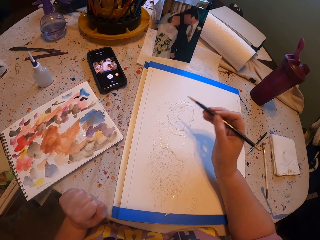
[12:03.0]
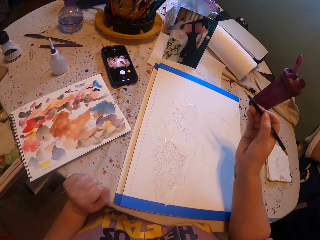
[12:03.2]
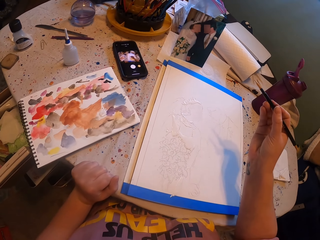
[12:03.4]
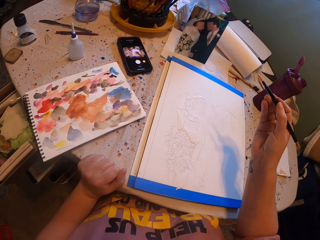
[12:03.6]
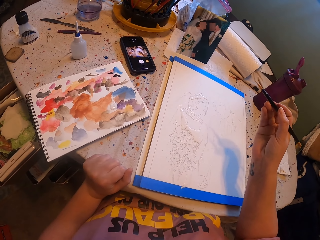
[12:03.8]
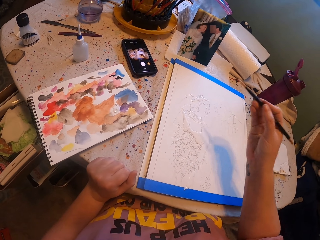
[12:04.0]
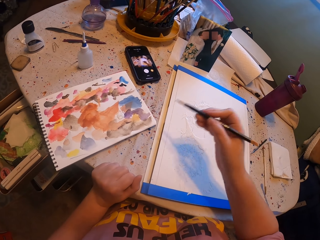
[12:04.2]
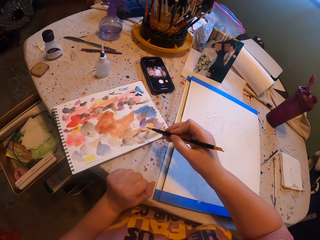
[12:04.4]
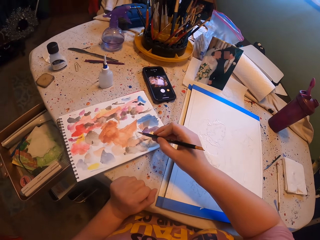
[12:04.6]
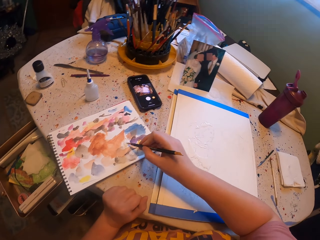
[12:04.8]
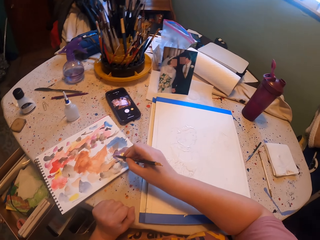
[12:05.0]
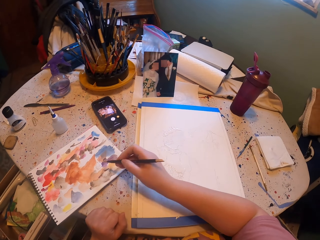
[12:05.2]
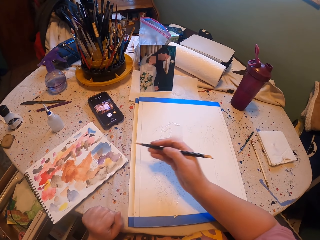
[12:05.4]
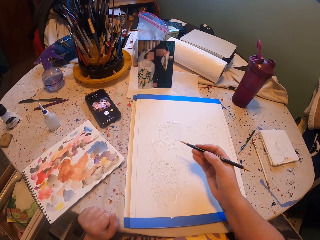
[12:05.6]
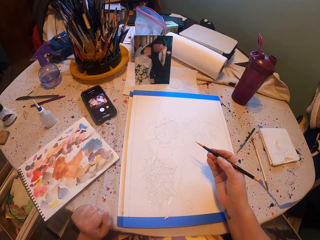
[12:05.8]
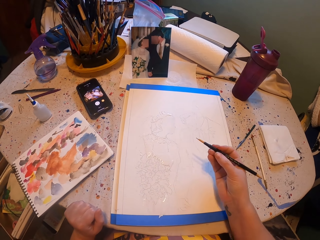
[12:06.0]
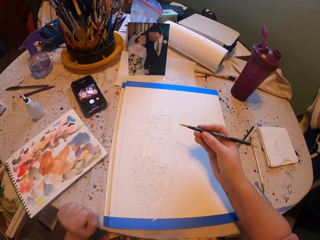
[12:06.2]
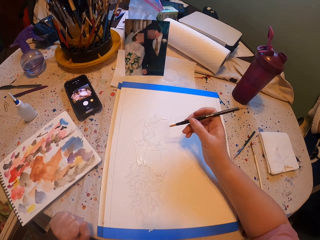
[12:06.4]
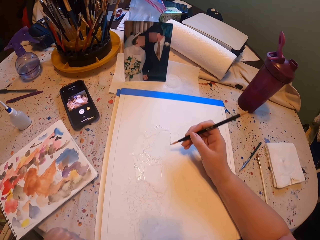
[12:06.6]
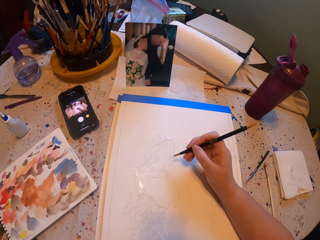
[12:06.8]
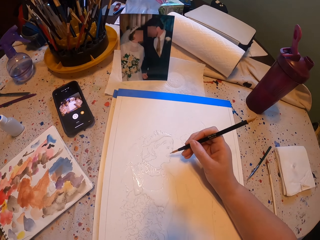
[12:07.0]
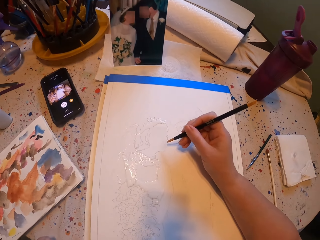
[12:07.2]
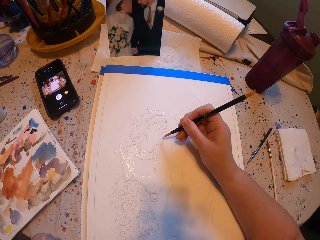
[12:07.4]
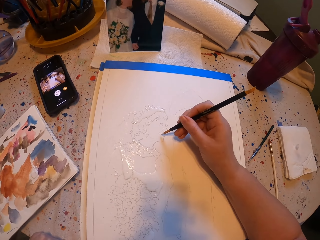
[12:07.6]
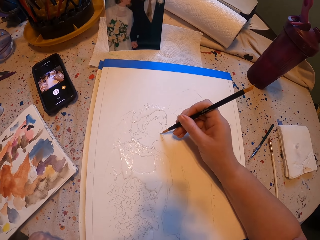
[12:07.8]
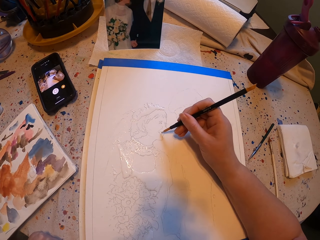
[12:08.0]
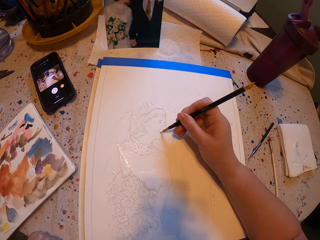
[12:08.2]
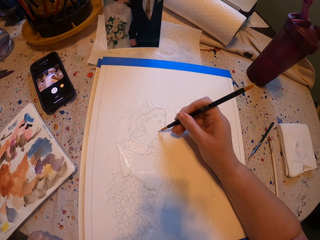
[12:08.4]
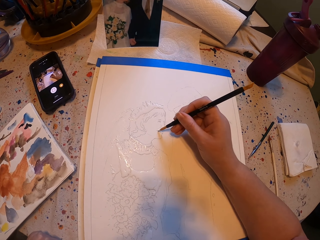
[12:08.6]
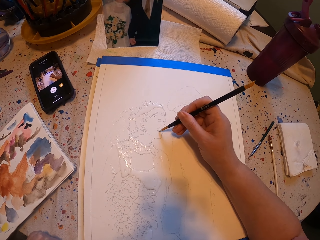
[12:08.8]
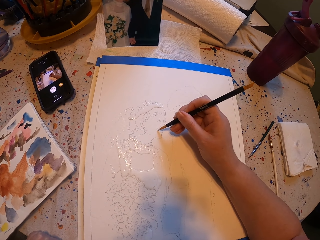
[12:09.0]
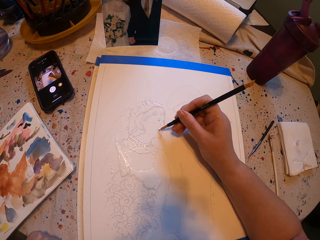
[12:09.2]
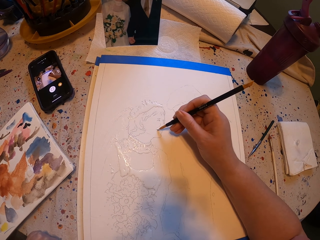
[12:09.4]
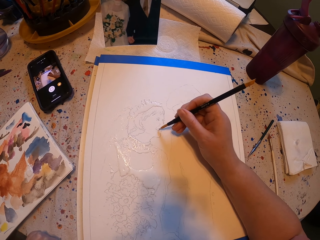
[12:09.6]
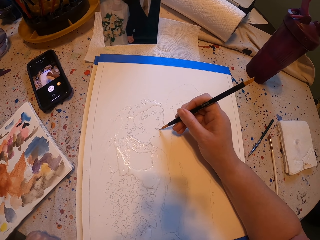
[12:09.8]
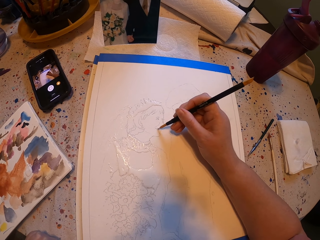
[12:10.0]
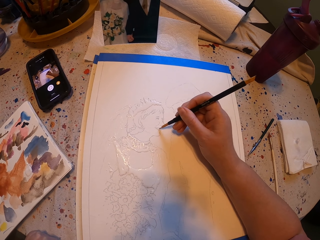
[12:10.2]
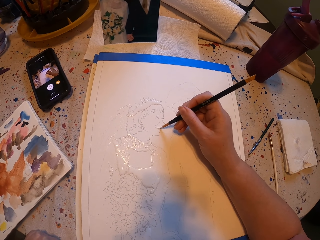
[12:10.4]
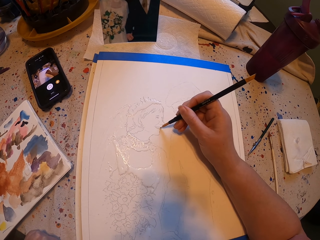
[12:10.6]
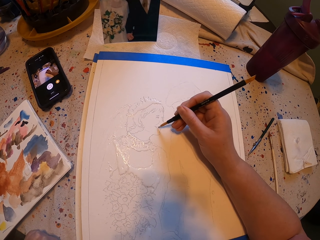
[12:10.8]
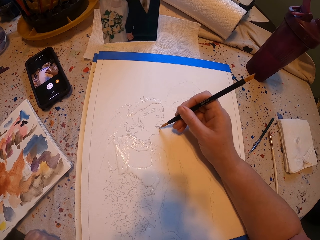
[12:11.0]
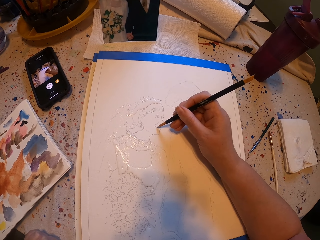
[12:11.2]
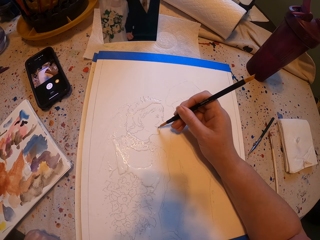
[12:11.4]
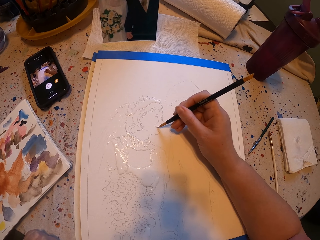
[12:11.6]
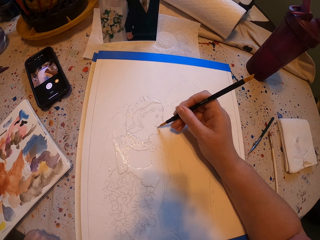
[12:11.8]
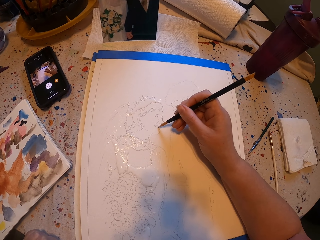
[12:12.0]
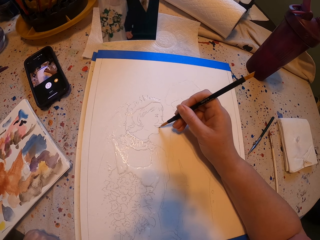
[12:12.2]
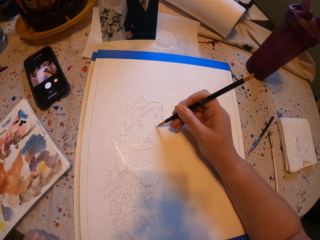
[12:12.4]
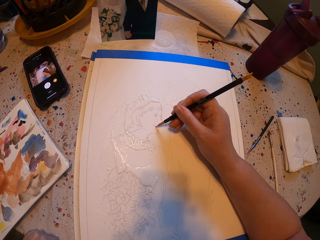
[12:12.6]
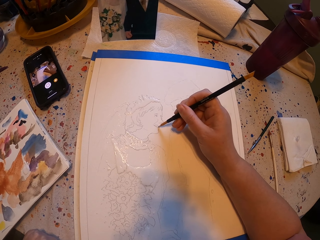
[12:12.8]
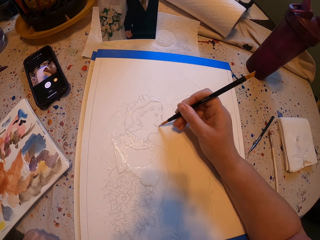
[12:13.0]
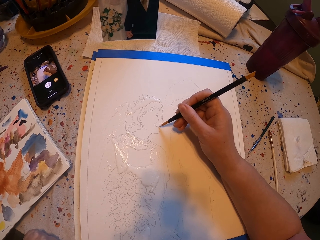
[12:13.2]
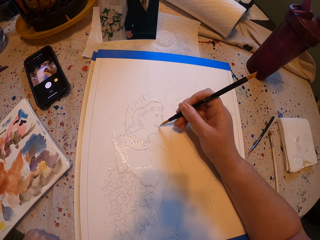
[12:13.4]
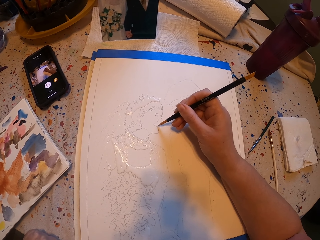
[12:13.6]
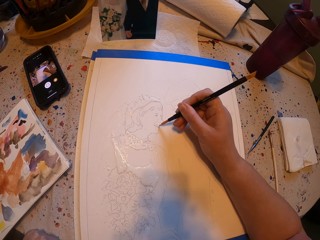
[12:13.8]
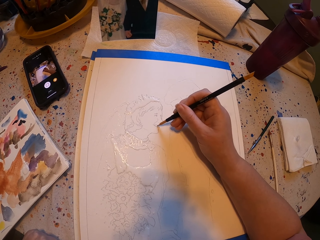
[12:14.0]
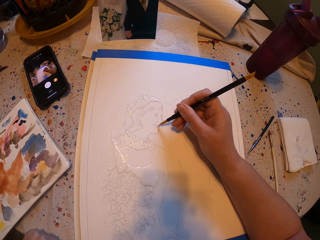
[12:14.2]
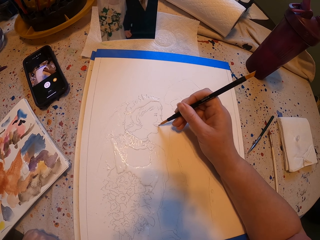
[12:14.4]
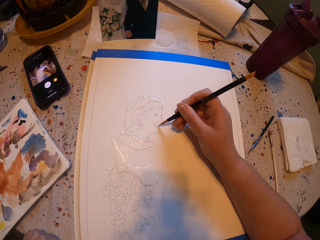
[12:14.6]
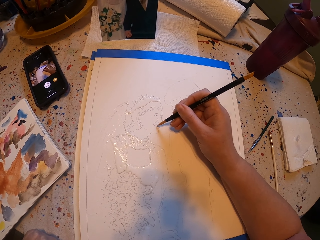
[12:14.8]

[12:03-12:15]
The camera wearer rubs the pen brush on the ink paper. They put paint on the paint brush. They paint a picture with the pen brush.

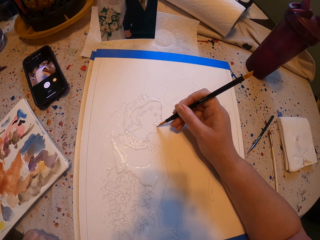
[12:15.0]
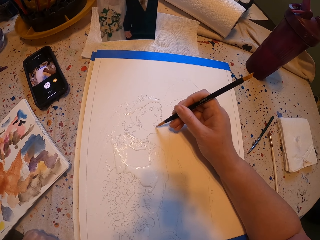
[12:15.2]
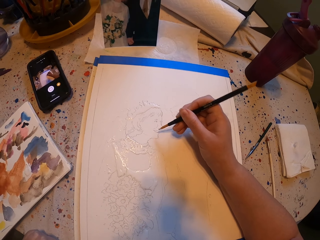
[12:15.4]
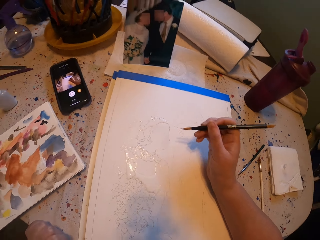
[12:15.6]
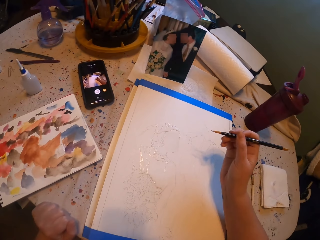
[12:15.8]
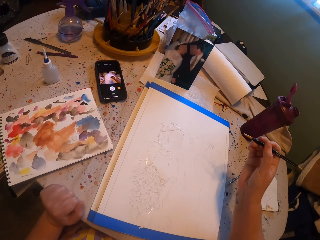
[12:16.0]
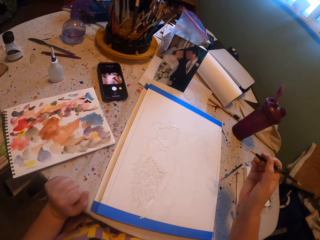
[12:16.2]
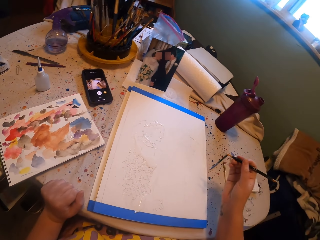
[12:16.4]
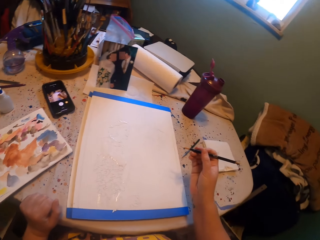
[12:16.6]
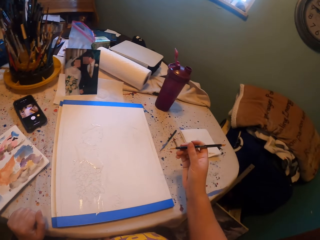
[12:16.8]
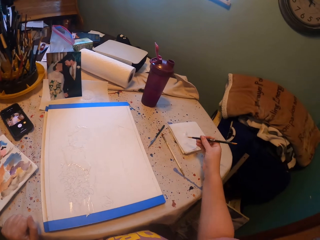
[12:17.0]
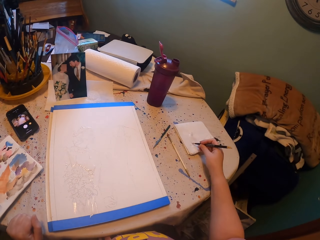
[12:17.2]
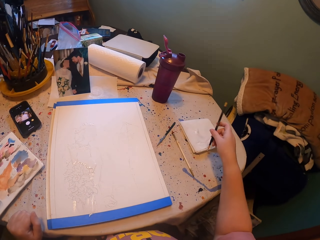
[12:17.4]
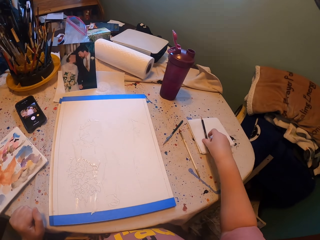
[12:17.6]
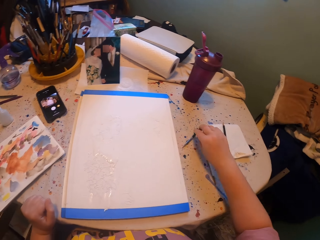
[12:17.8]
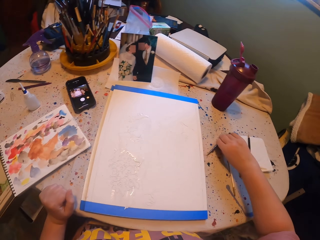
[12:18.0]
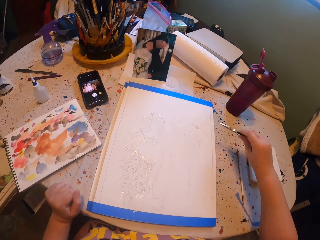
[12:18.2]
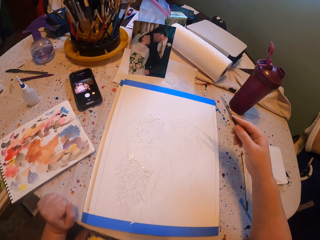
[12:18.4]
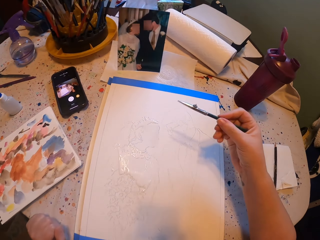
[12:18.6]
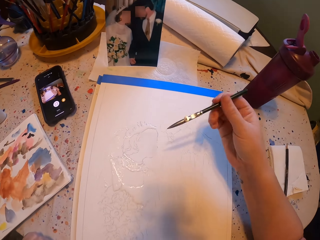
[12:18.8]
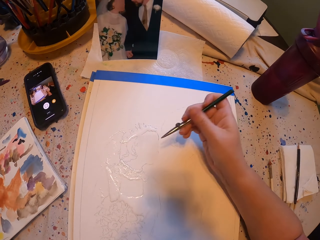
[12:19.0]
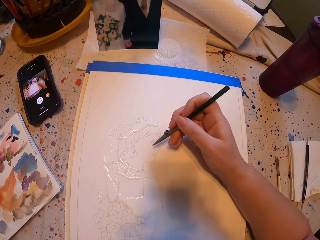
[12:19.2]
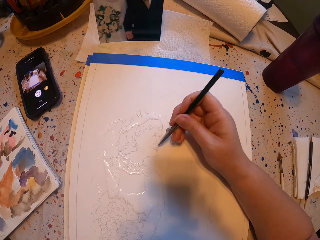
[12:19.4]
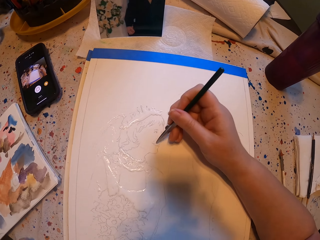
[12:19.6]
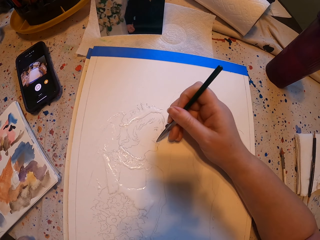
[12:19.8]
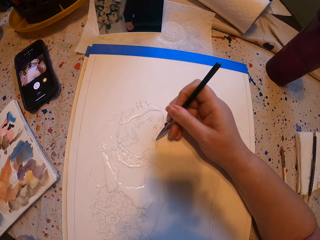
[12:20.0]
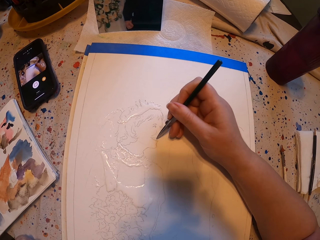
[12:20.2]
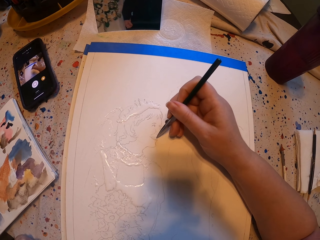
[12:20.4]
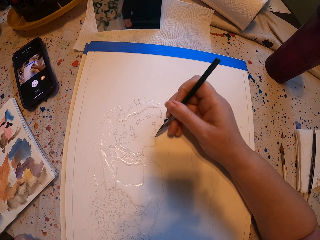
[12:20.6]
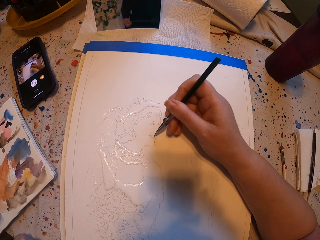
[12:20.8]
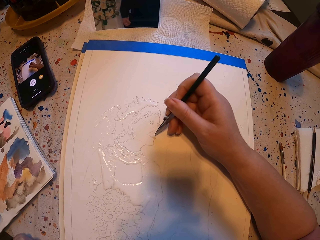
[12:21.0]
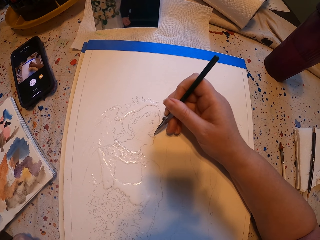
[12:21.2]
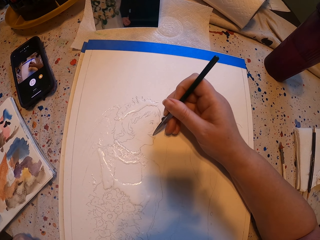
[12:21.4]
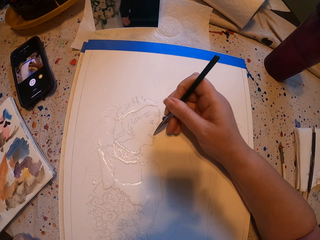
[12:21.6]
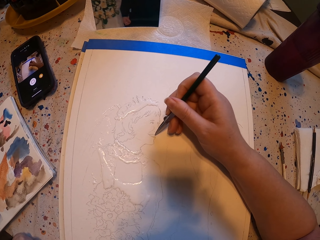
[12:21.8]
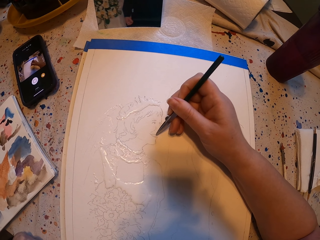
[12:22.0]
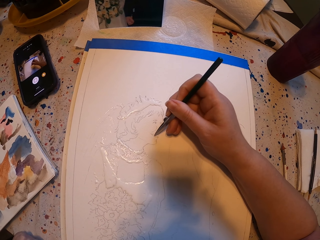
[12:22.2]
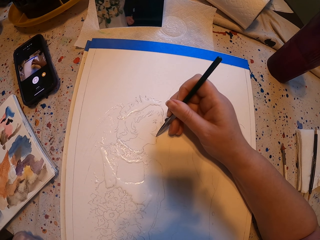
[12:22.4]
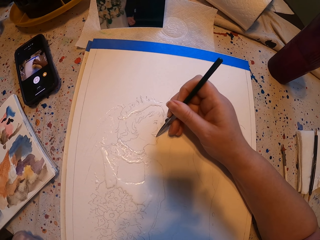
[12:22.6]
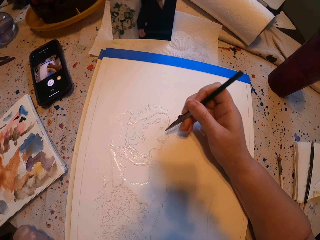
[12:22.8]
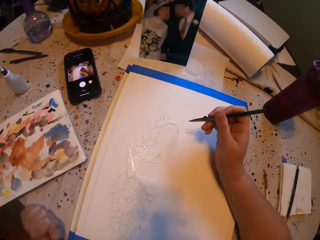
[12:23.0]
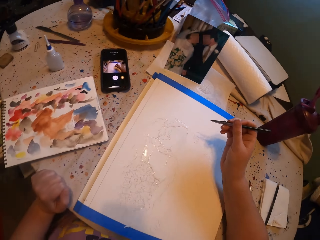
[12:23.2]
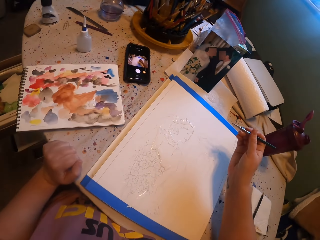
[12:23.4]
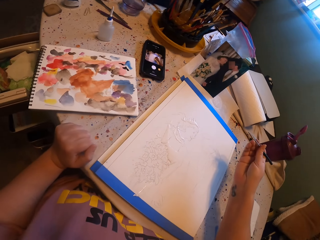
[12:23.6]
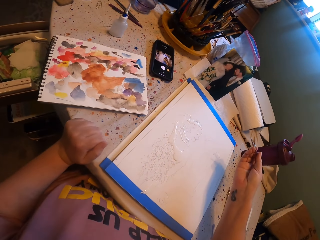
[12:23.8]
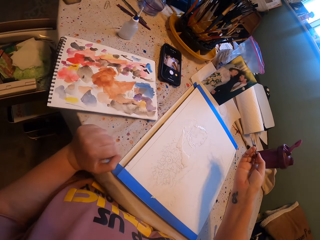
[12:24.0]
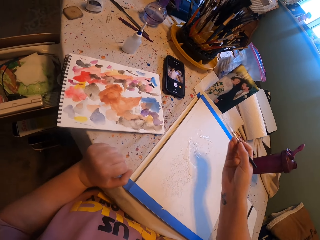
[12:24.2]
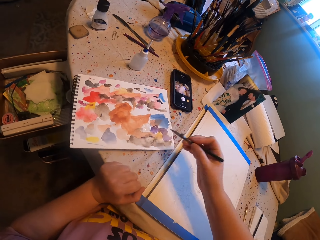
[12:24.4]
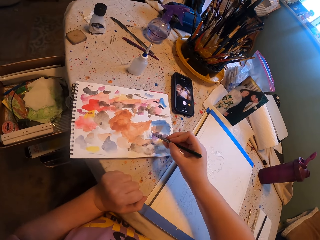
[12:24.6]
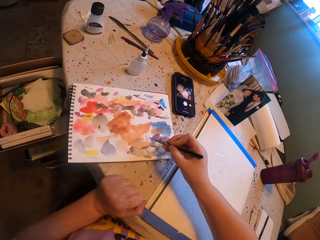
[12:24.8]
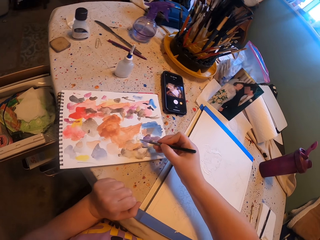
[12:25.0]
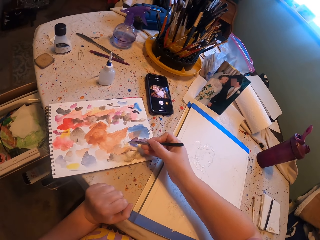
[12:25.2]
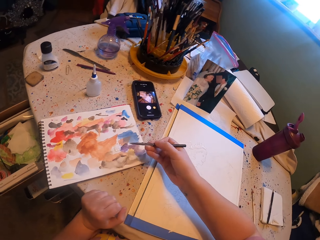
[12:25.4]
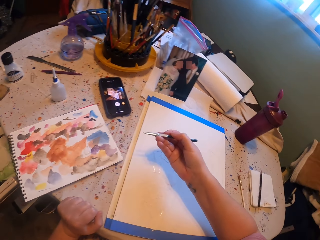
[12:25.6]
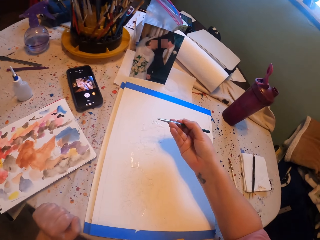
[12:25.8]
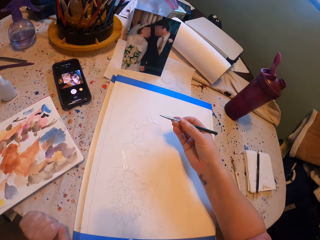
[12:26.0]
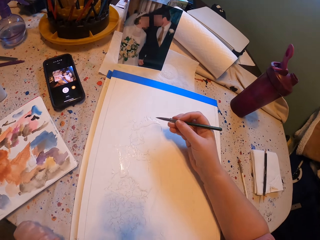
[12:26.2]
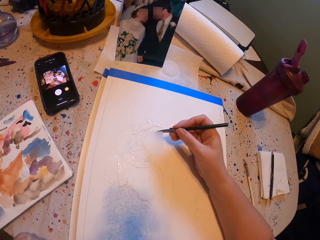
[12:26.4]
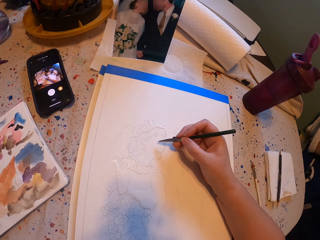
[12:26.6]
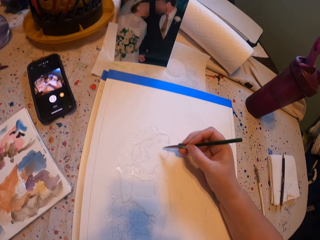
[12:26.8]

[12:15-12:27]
The camera wearer places the pen brush on the table. They pick up the paint brush. They paint a picture with the pen brush. They rub the pen brush on the ink paper. They put paint on the paint brush.
